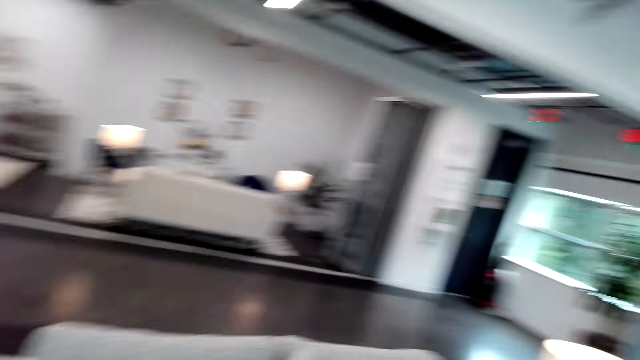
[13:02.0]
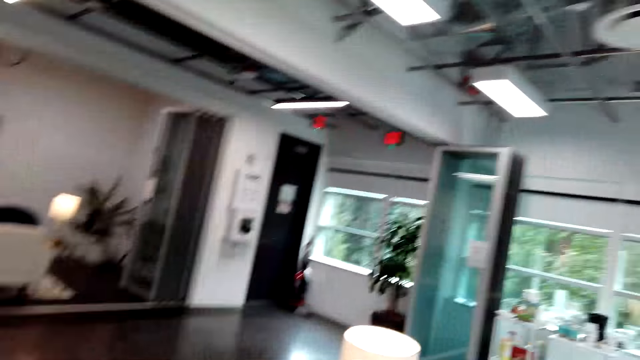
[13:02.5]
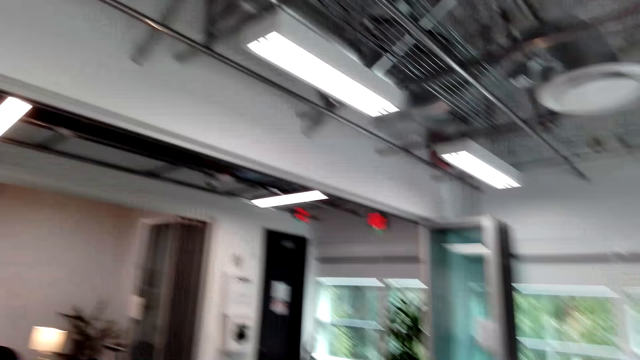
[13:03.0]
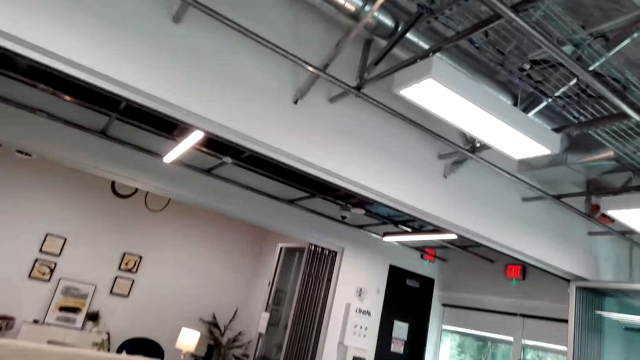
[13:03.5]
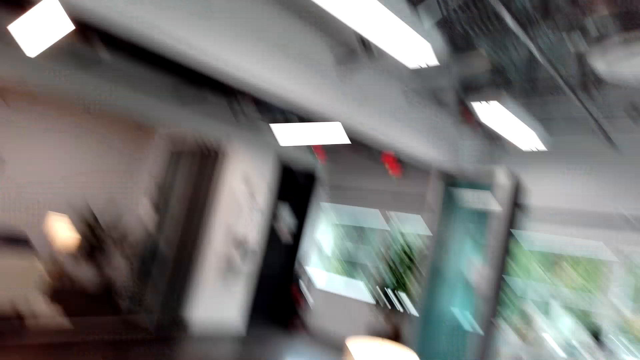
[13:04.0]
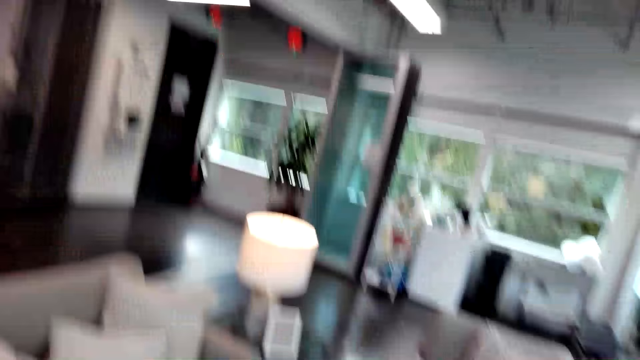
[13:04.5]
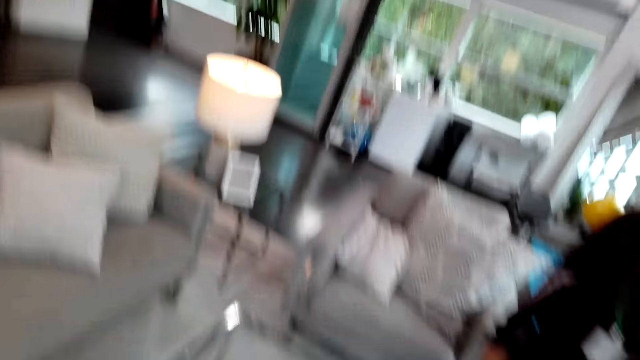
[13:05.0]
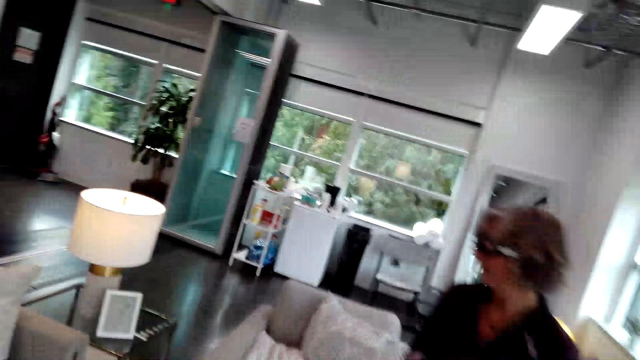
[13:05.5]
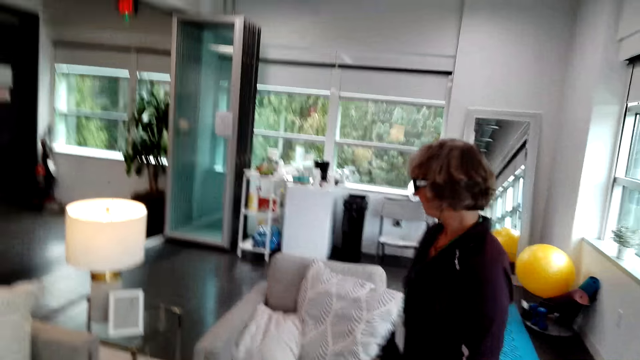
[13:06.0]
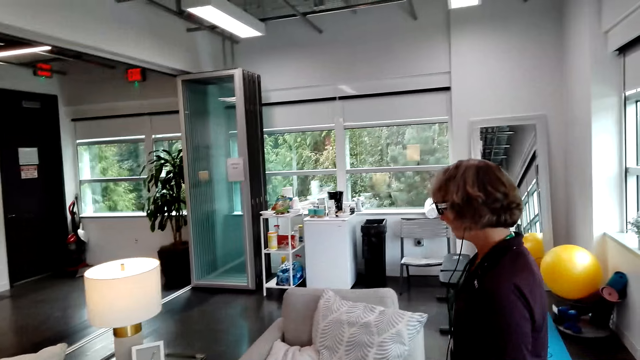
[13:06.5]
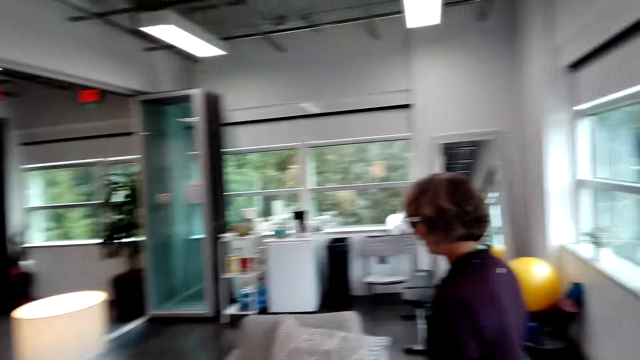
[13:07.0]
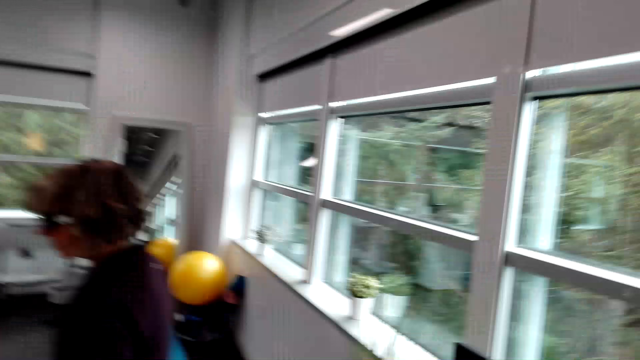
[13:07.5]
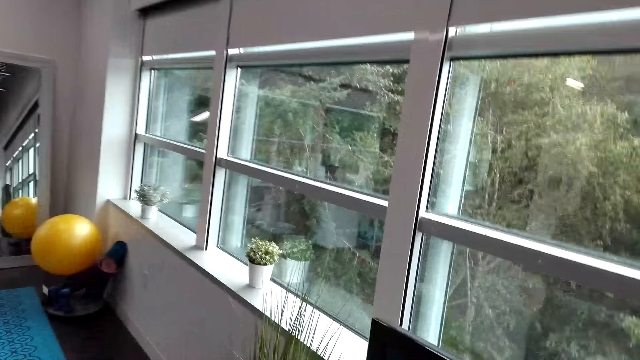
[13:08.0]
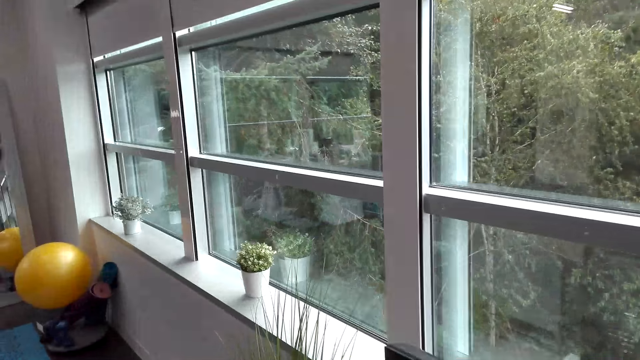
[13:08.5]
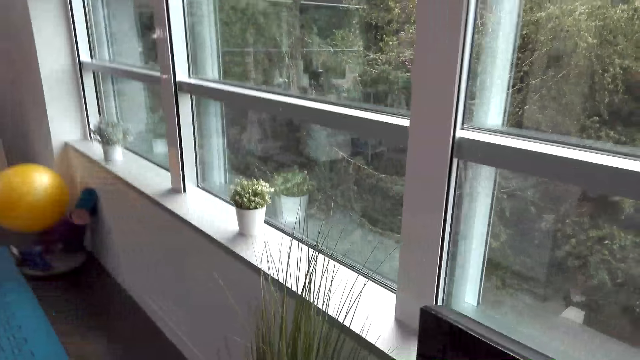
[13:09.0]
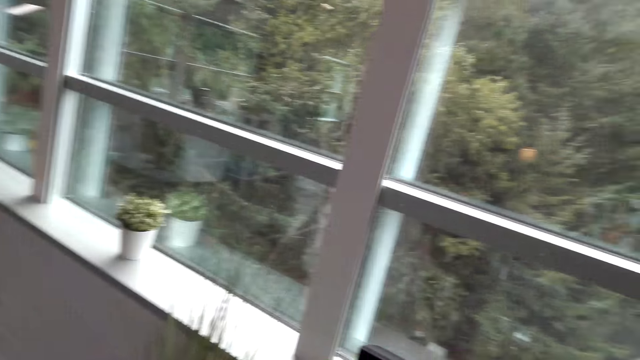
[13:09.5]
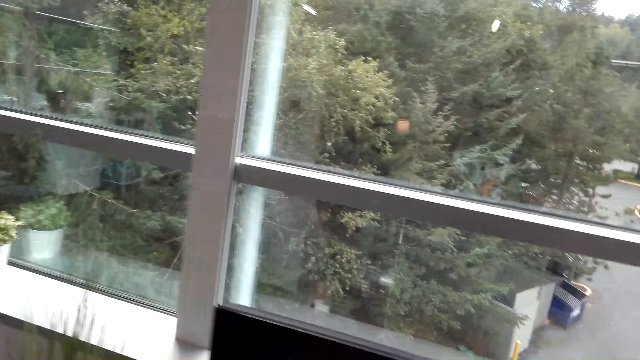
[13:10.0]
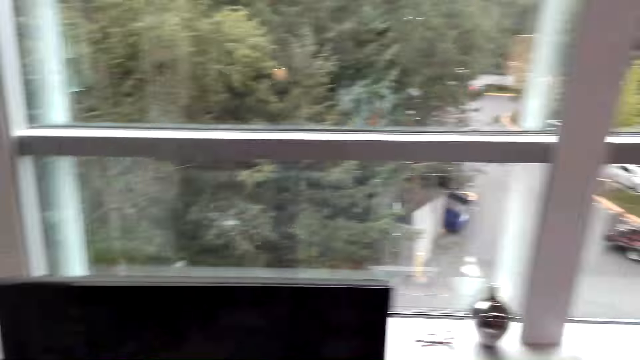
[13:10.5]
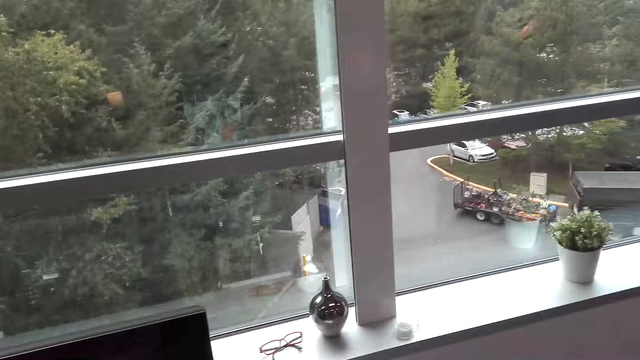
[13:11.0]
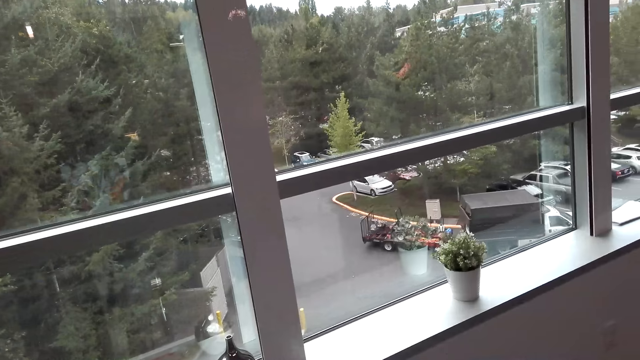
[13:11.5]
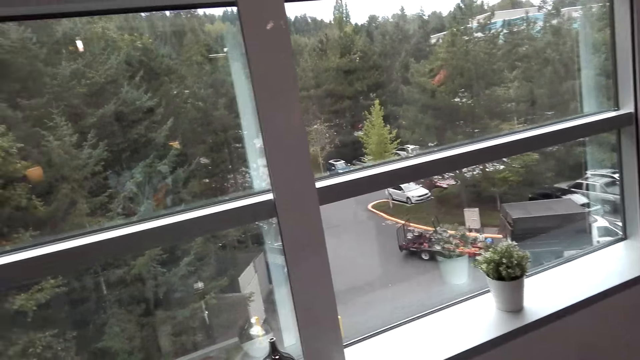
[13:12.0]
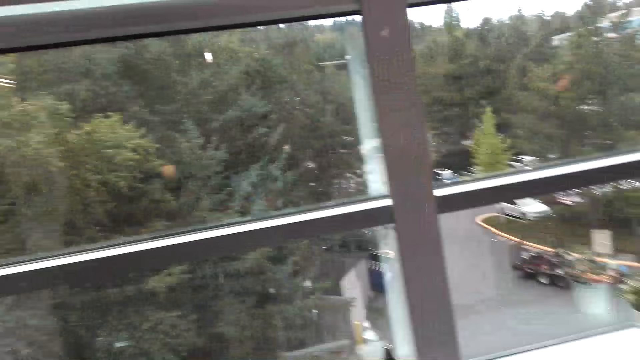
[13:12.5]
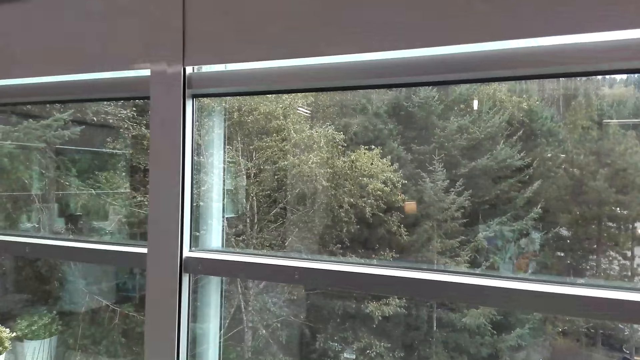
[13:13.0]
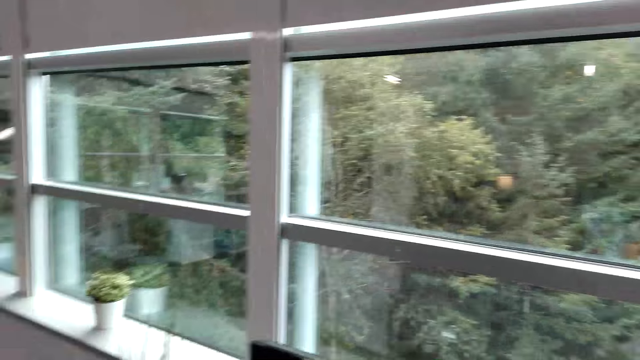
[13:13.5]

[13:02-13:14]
A woman talks to the camera wearer. The camera wearer looks at the woman. They talk to the woman. The woman and the camera wearer walk in the showroom. The camera wearer looks at the window.

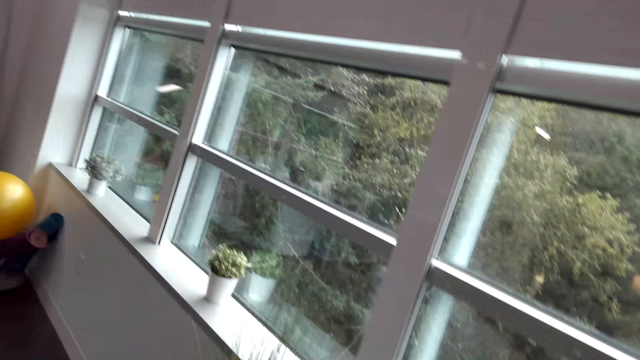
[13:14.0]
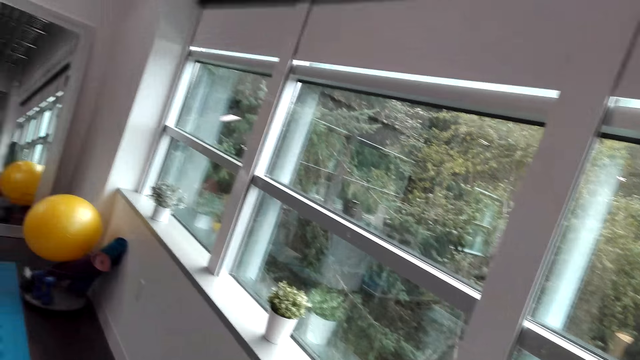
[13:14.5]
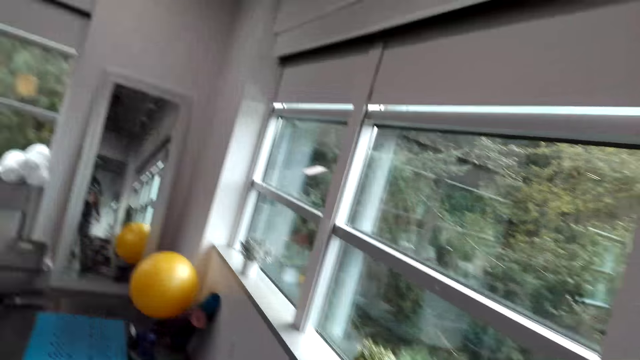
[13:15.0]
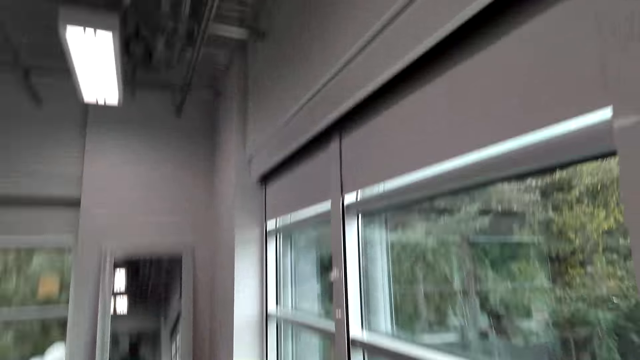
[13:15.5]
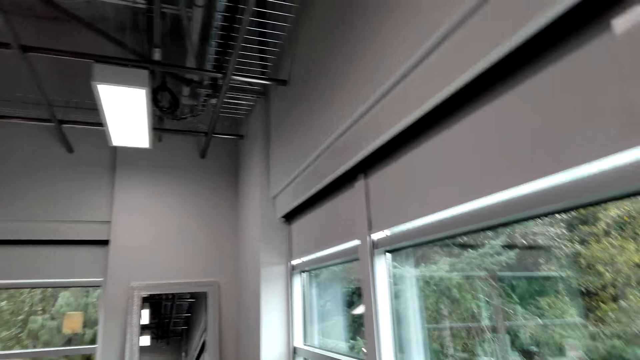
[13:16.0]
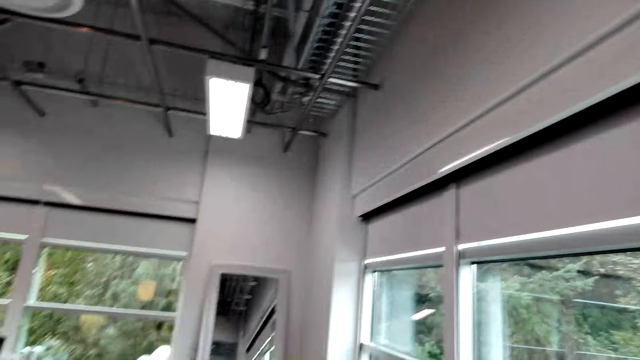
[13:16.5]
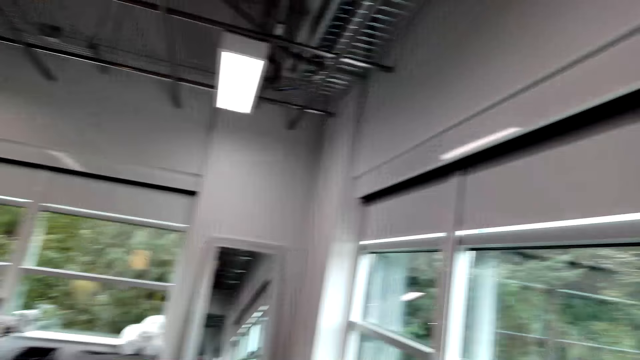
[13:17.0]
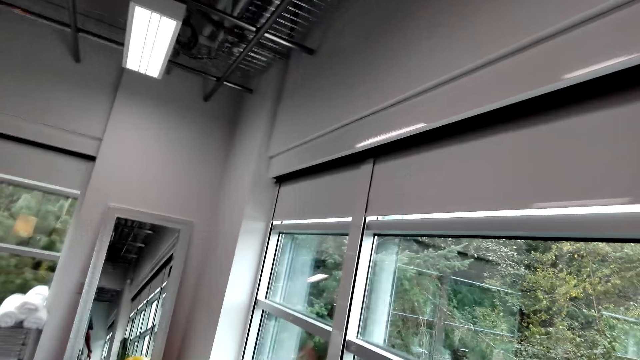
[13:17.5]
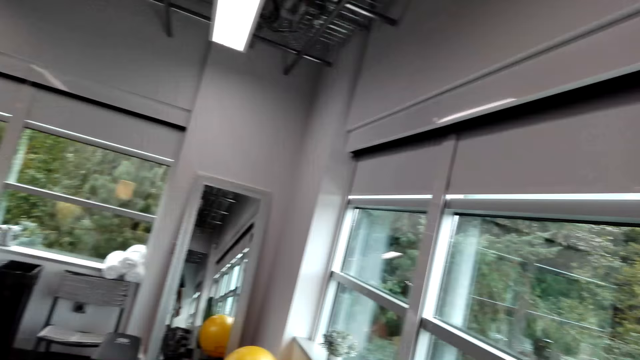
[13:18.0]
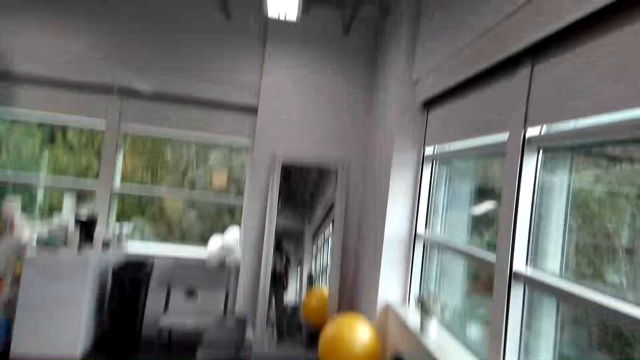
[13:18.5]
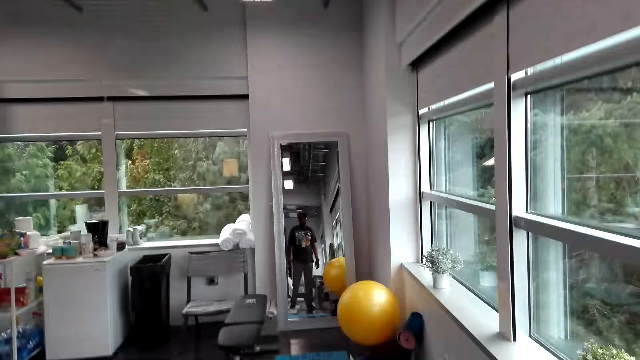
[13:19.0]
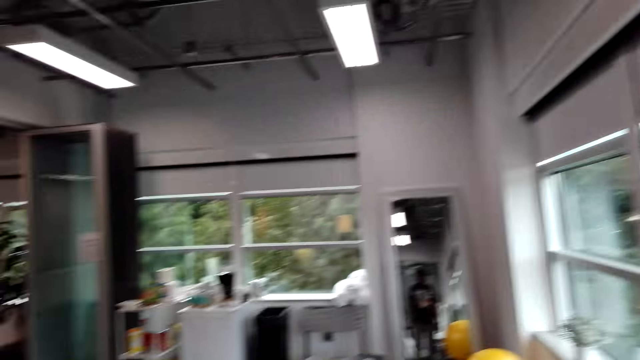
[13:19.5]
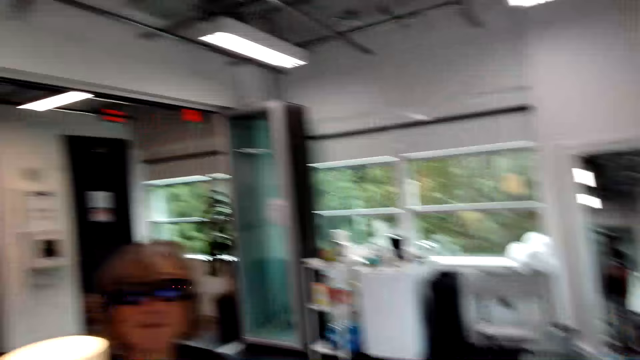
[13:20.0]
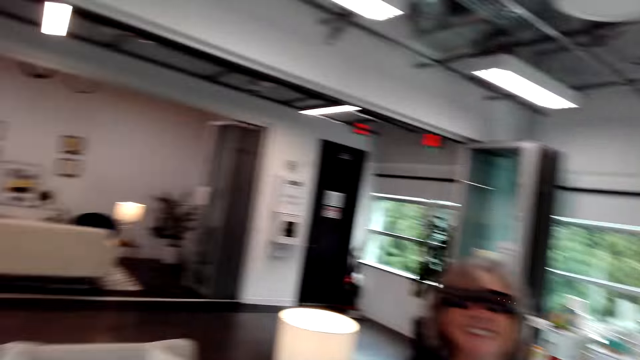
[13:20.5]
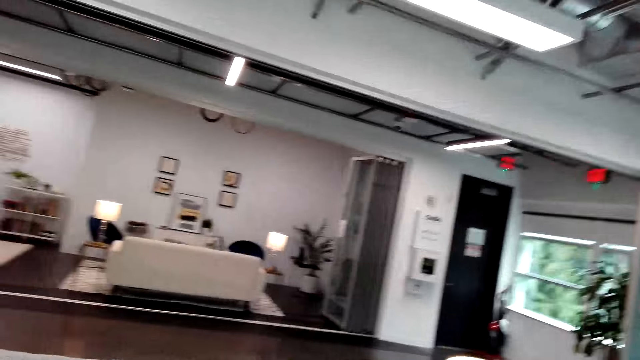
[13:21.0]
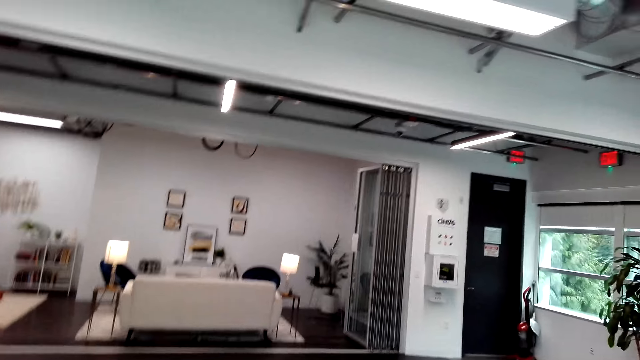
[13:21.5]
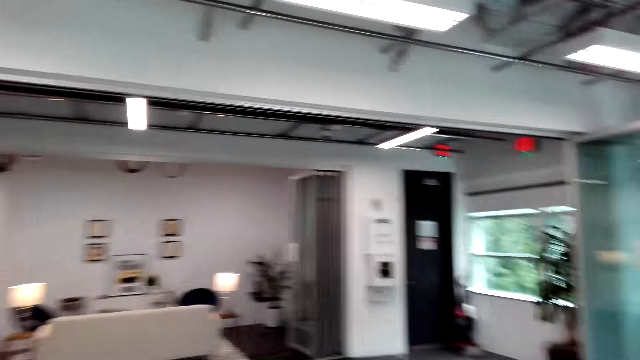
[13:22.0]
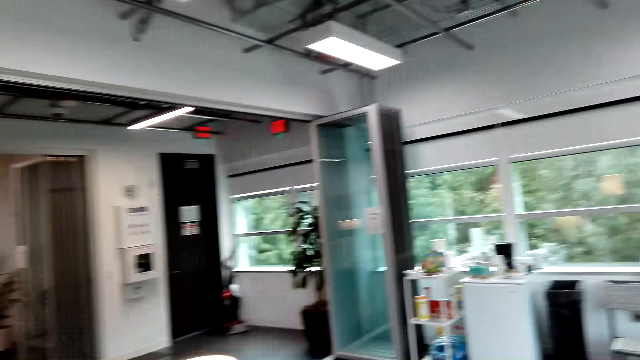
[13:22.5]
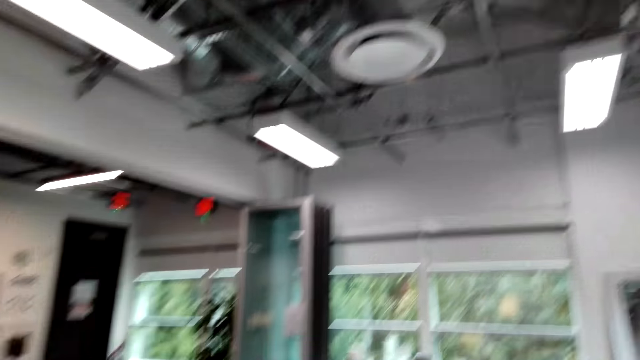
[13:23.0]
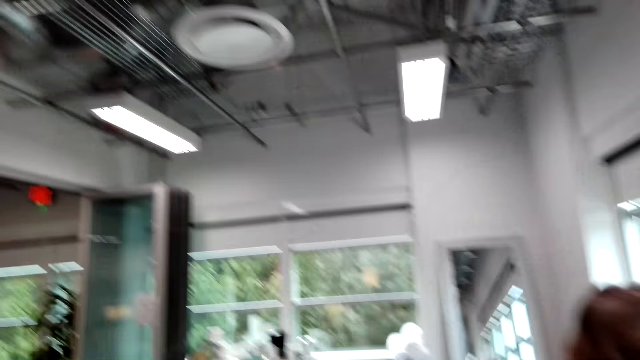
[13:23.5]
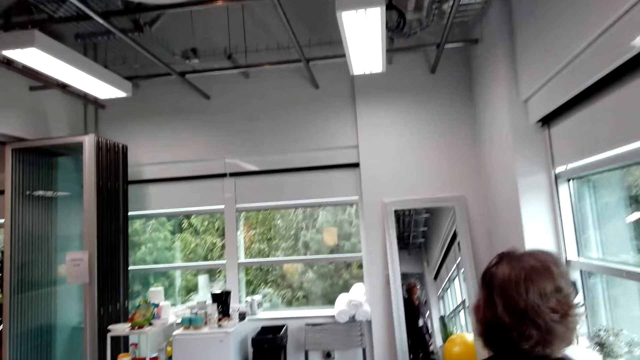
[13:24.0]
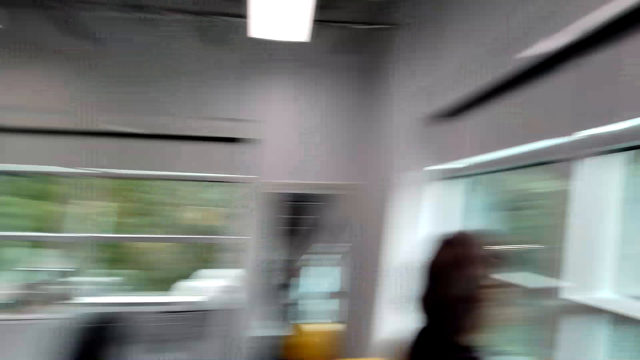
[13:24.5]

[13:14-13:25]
The lady and the camera wearer dialogue in the showroom. The camera wearer looks around the room. The lady sits on a chair in the showroom.
